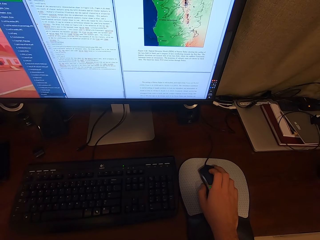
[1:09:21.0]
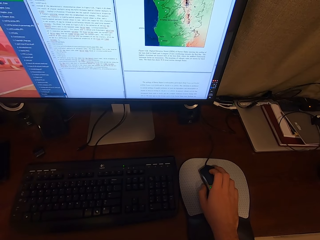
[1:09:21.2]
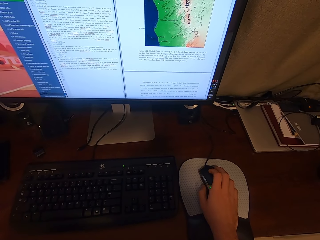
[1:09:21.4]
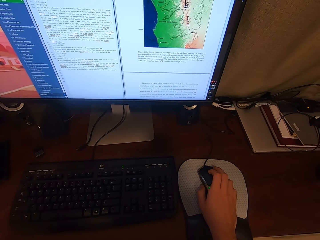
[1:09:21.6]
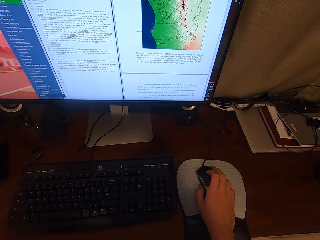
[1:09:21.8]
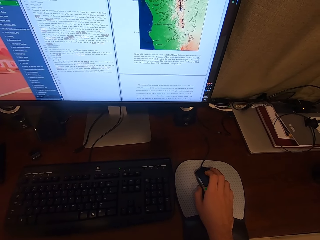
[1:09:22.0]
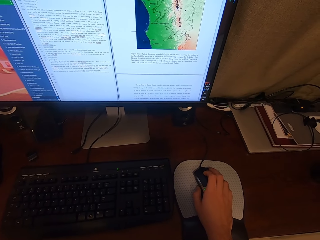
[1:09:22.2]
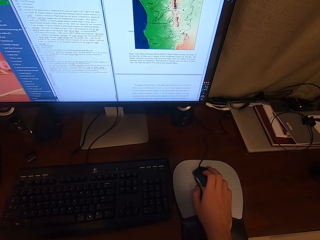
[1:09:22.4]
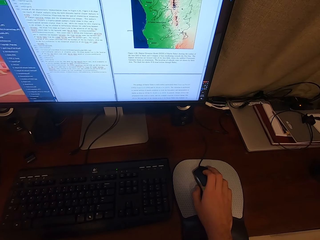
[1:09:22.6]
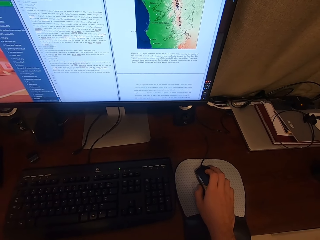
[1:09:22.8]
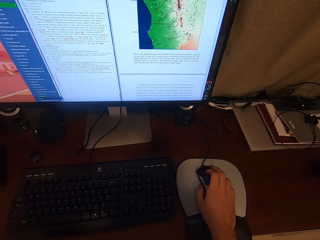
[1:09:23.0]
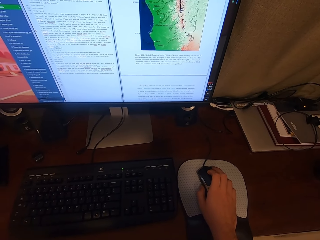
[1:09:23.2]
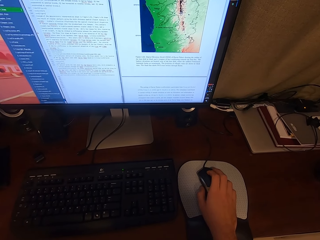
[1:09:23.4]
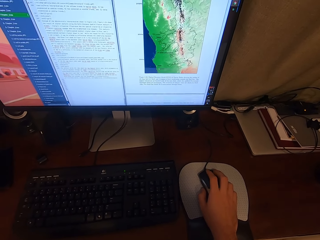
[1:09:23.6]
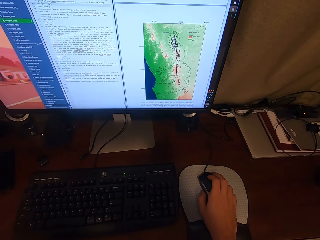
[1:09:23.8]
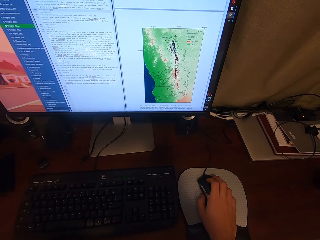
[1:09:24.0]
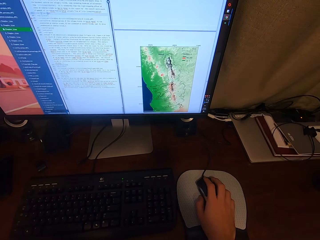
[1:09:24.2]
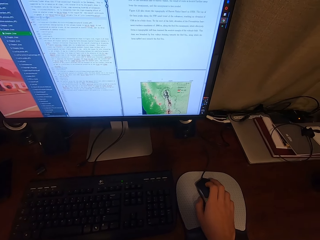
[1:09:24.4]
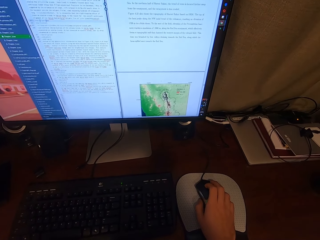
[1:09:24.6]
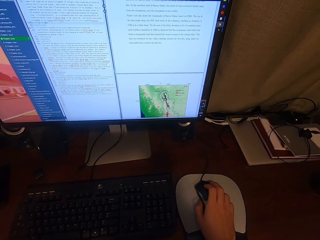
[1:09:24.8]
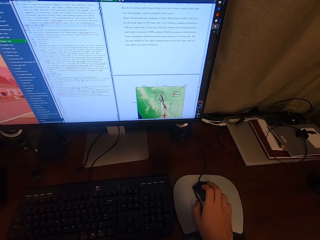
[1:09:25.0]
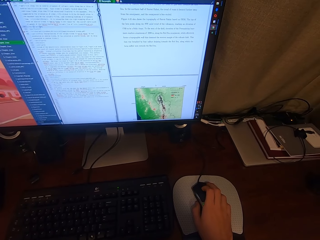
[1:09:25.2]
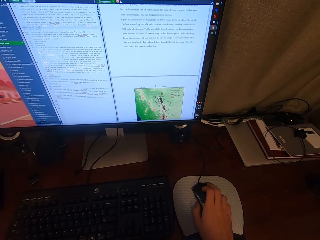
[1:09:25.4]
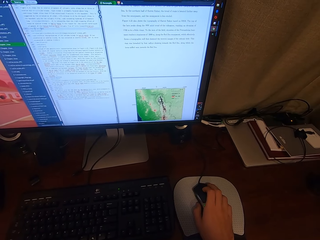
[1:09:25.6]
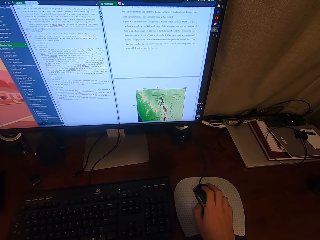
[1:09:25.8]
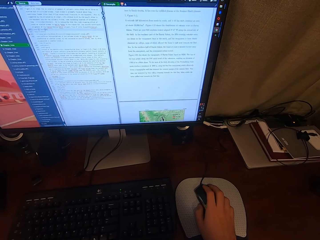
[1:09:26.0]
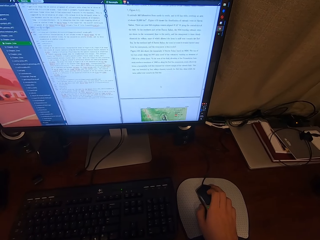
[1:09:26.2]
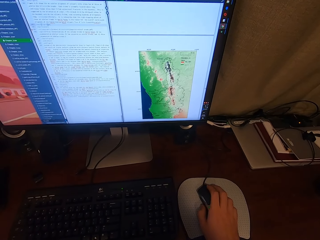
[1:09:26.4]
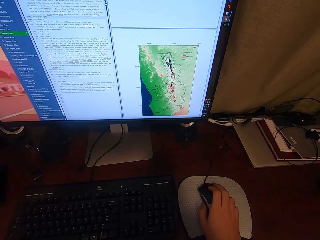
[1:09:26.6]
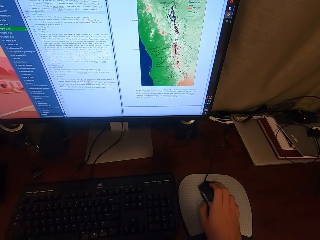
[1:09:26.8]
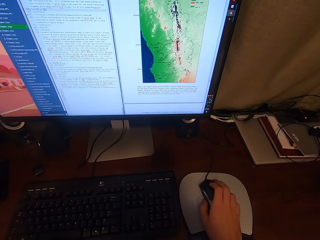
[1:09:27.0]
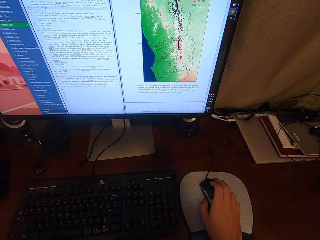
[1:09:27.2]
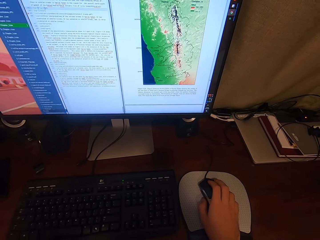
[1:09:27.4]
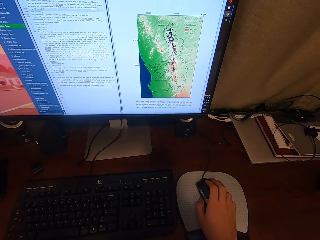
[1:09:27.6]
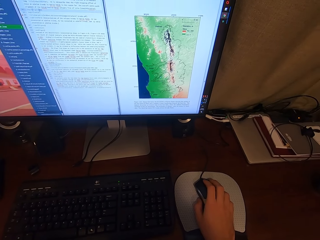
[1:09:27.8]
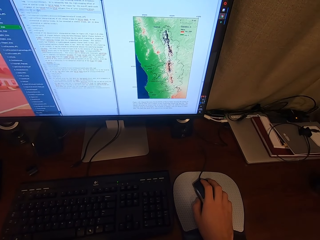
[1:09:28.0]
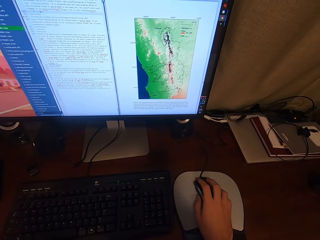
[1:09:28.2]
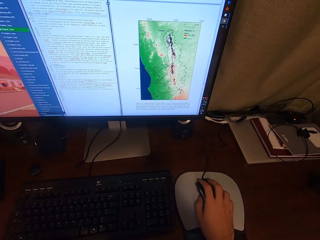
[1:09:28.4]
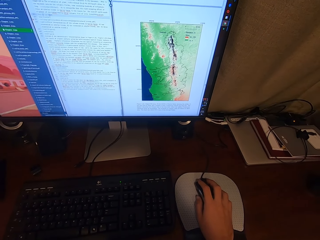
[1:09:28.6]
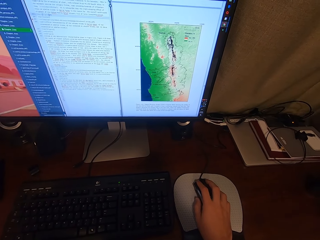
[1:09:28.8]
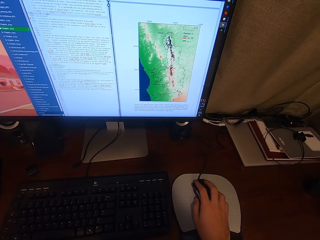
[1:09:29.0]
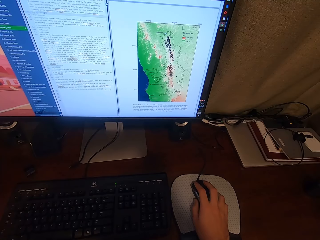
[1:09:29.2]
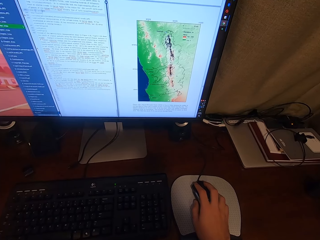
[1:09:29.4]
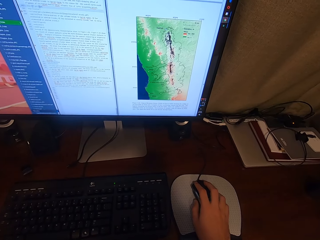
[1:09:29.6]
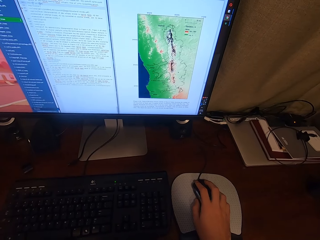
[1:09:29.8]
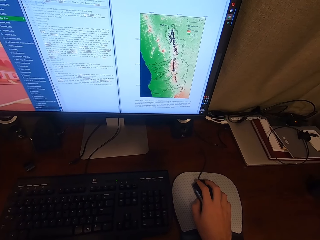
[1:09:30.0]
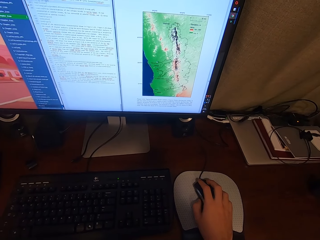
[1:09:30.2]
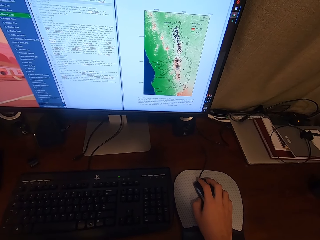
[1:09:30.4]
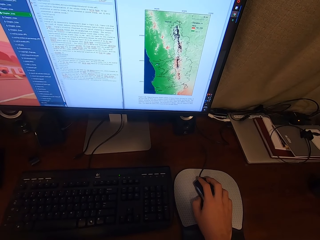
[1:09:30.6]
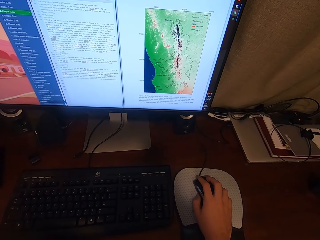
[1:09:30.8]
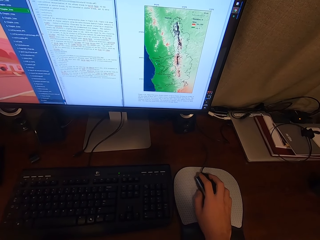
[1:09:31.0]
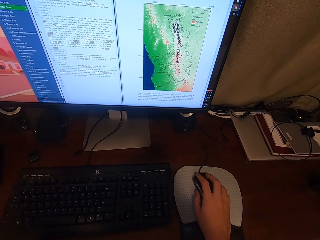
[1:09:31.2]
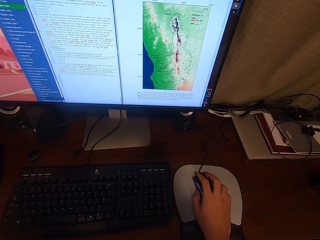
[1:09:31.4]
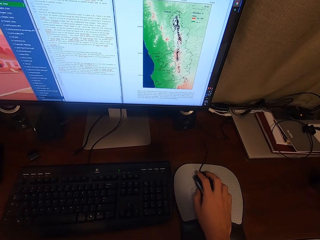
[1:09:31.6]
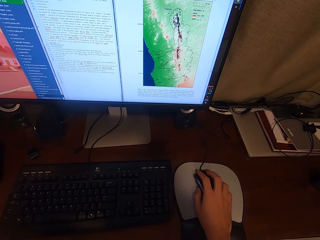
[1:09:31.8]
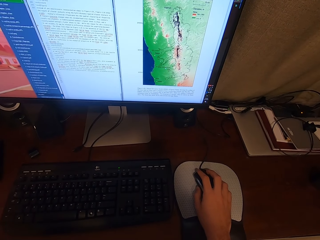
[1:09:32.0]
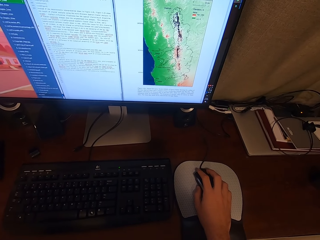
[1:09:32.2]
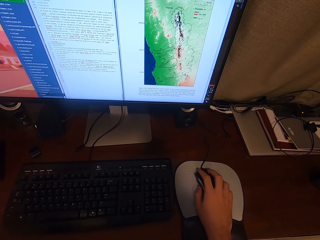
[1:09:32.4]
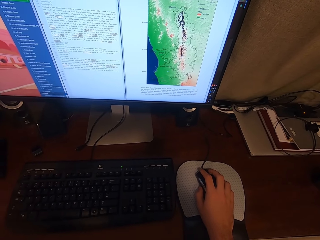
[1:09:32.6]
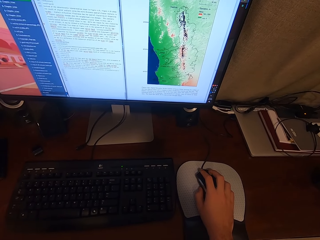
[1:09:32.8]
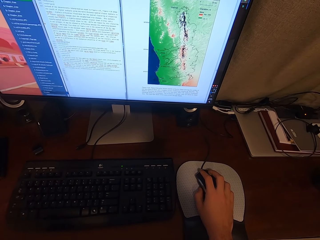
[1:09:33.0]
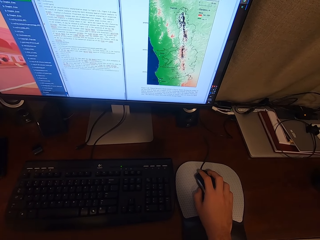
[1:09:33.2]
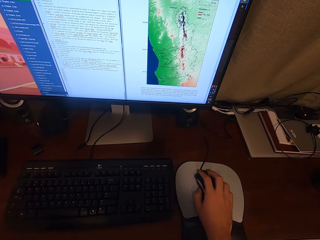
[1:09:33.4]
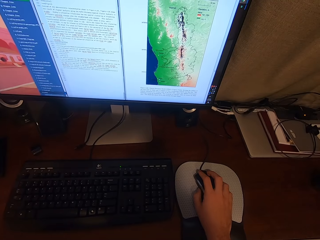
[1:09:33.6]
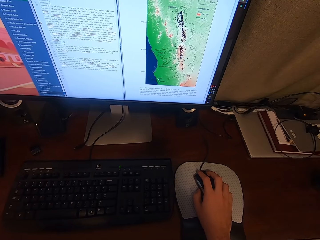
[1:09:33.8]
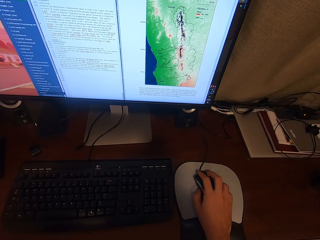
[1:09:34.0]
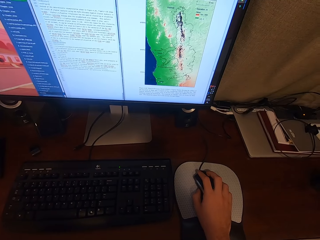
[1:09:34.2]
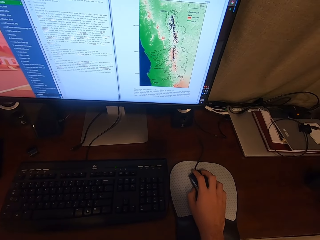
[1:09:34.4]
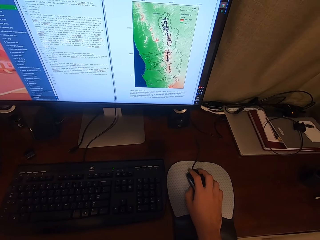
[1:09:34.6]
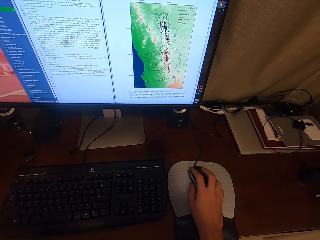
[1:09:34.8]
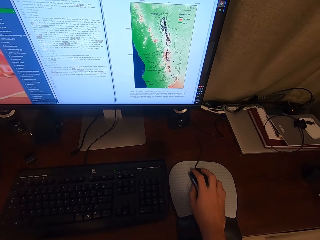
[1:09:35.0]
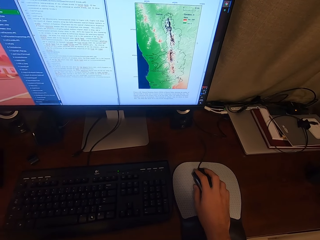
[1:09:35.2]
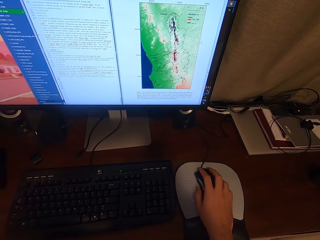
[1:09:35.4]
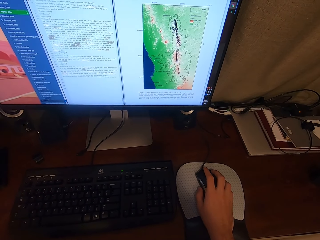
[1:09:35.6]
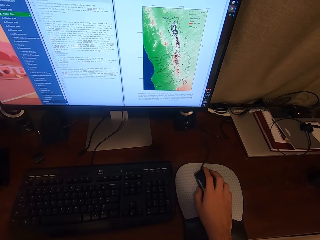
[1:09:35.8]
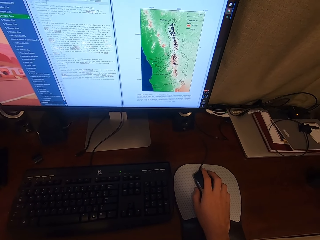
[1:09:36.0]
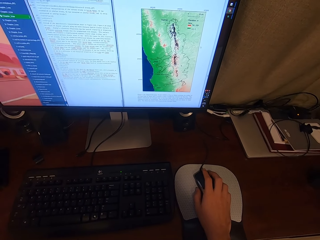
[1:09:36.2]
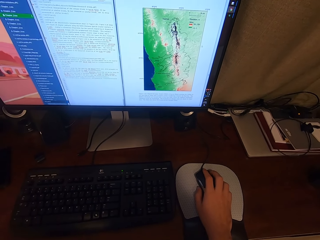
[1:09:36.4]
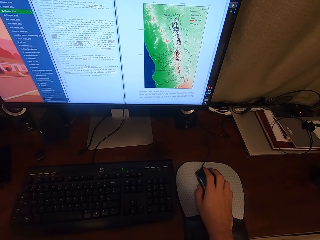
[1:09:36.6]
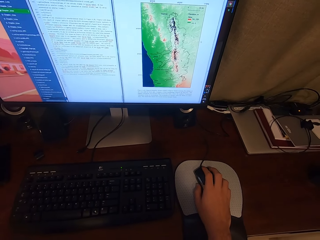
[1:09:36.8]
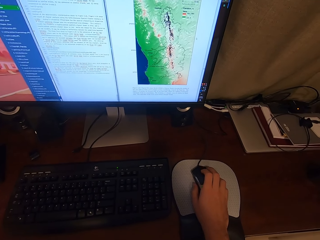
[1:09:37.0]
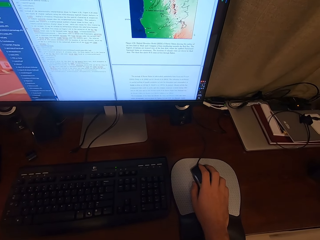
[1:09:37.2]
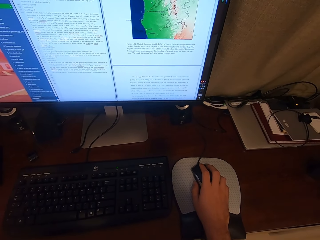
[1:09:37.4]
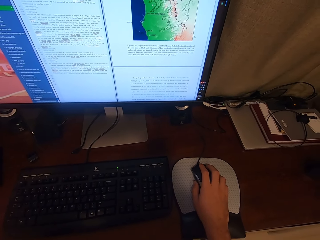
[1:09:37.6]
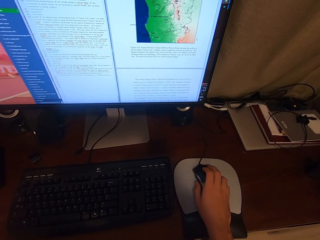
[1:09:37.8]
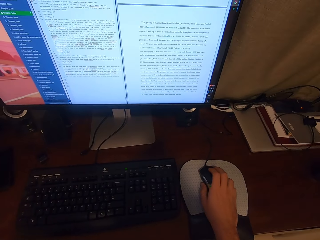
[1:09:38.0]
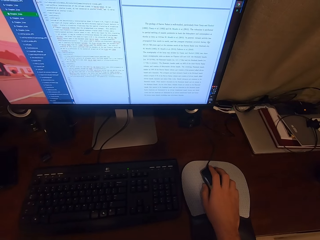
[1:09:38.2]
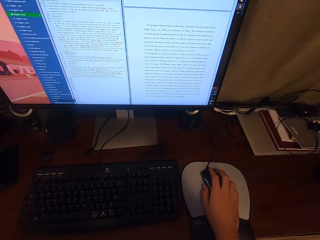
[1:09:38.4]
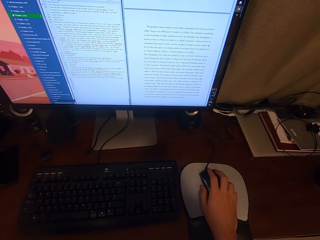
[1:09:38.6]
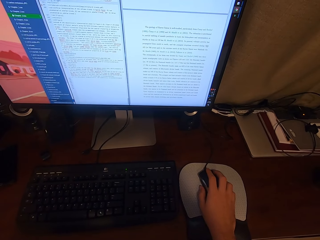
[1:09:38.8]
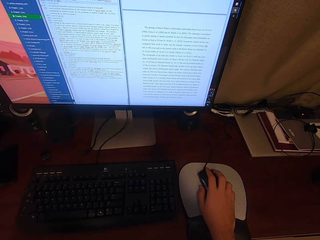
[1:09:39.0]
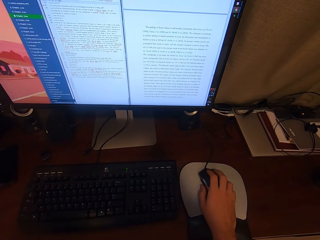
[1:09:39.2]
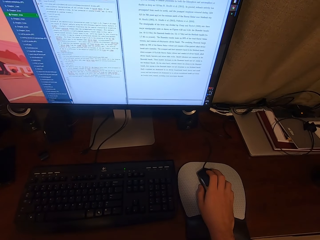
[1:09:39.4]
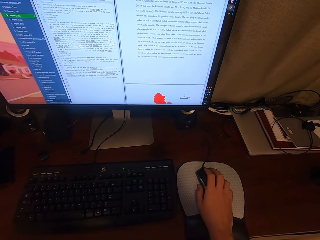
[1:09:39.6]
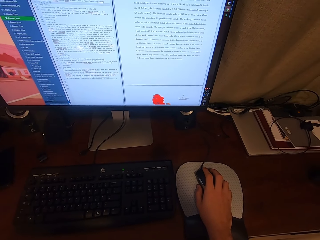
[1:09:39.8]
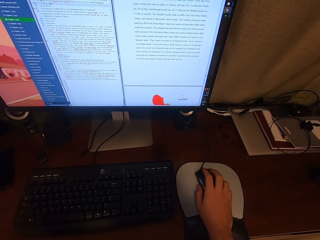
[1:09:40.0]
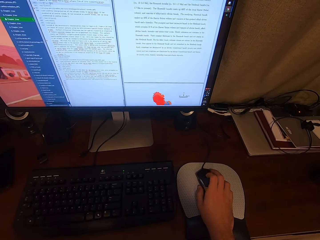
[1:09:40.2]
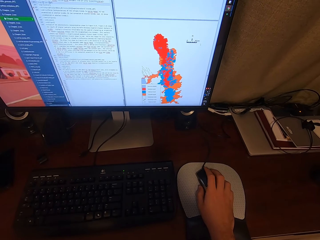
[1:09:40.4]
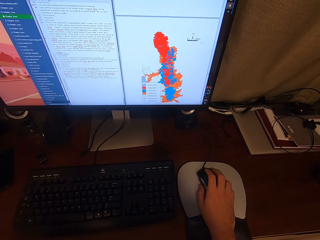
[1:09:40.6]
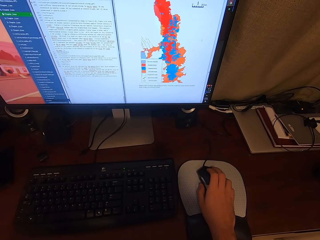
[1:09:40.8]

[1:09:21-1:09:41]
The camera wearer adjusts a mouse on a mouse pad. They operate a desktop with the mouse.

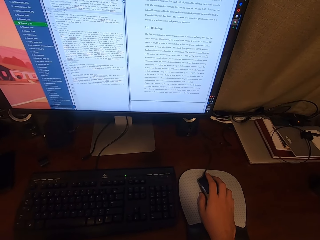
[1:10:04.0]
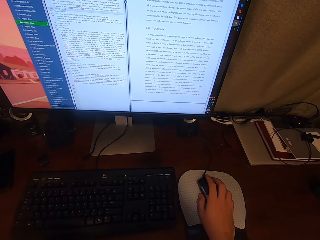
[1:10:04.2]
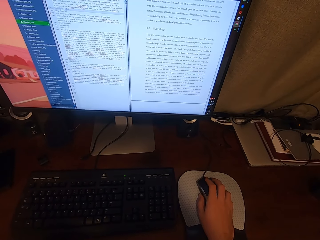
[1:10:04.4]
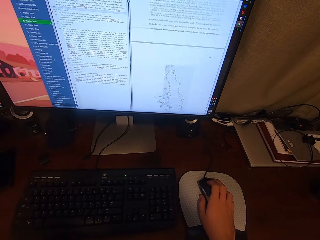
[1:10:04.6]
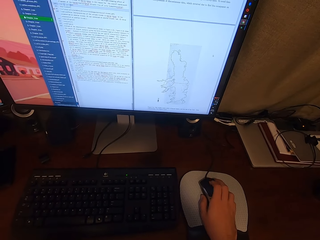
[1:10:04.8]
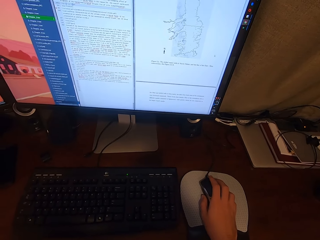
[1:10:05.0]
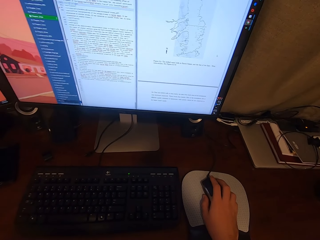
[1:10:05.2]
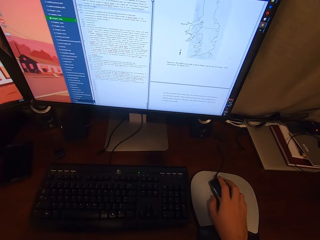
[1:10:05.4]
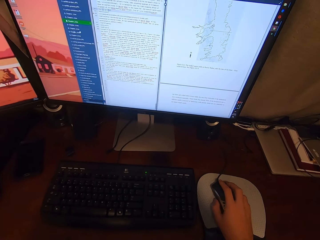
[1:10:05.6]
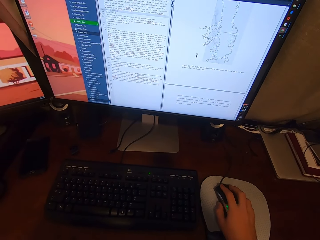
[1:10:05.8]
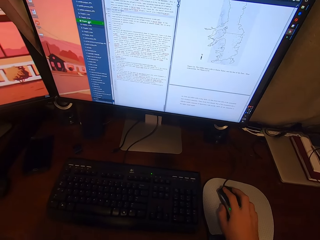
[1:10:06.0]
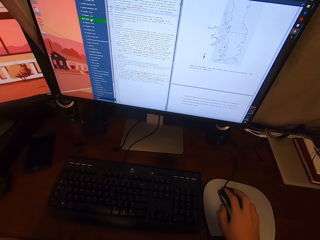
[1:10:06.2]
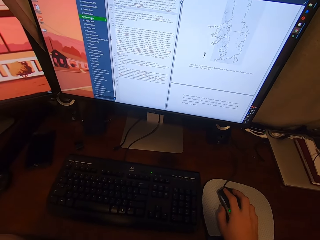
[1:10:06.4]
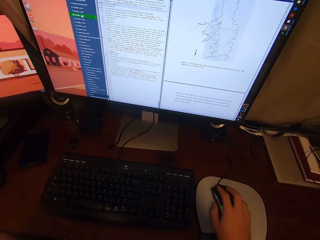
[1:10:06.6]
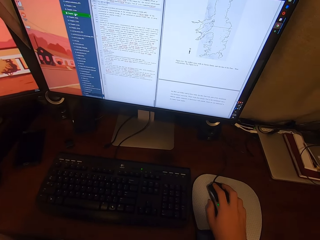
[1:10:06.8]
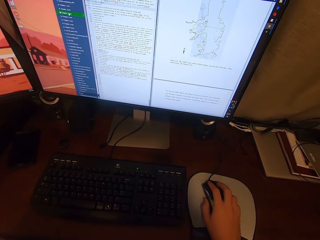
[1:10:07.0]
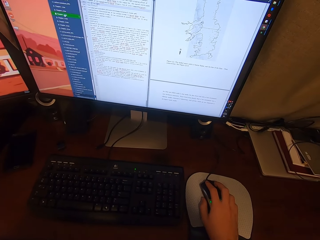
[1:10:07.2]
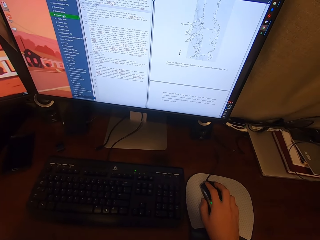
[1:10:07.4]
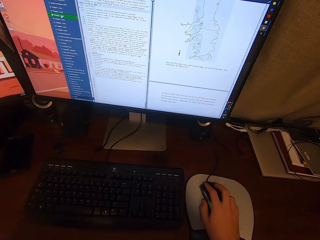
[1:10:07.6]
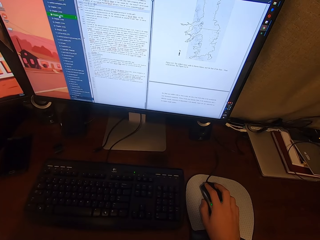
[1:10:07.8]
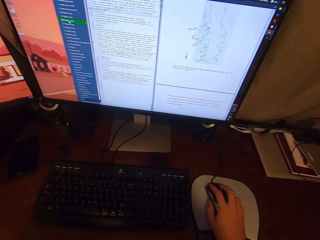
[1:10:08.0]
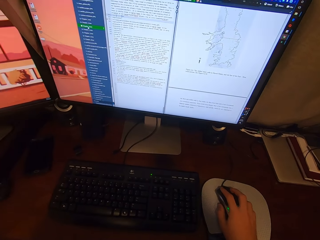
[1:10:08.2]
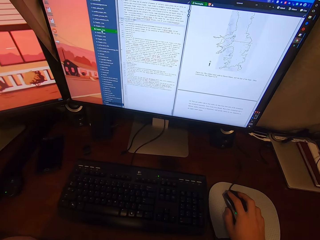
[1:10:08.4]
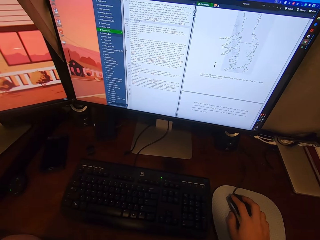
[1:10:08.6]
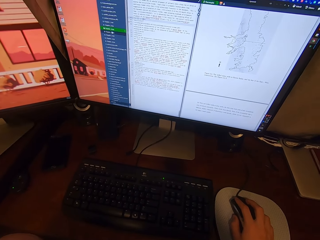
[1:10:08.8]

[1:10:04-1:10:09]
The camera wearer adjusts a mouse on a mouse pad. They operate a desktop with the mouse.
